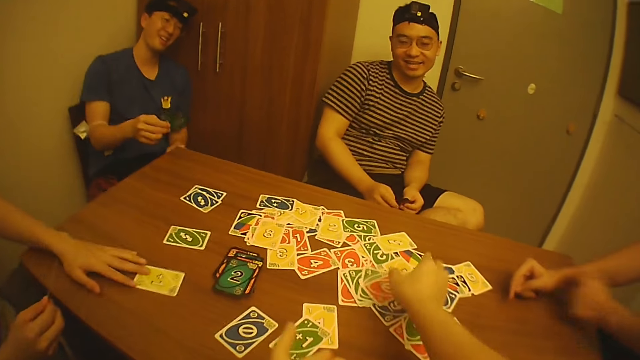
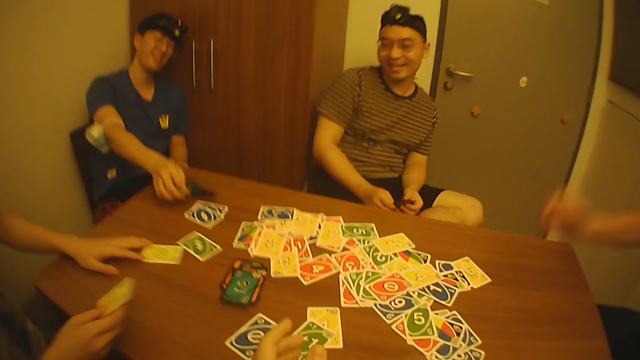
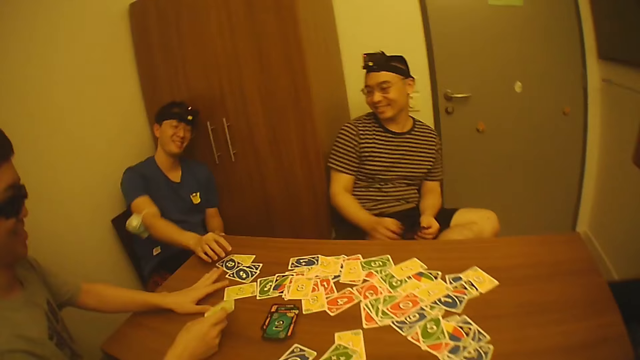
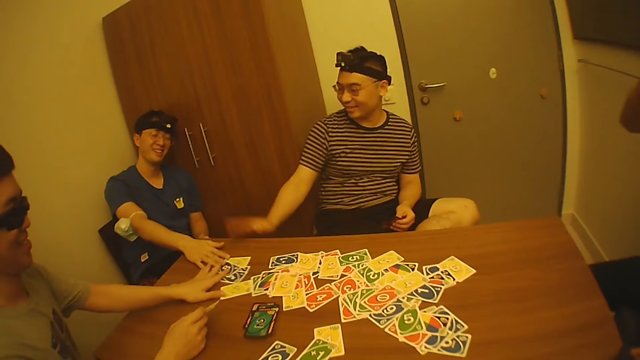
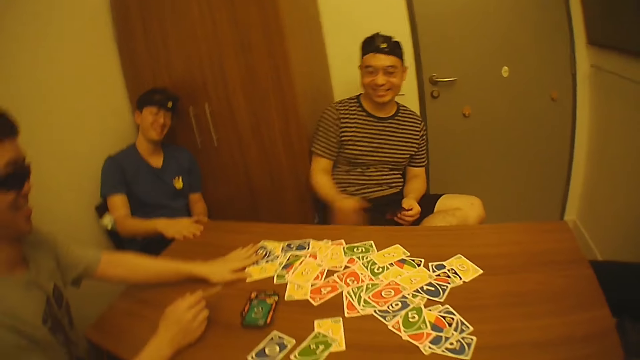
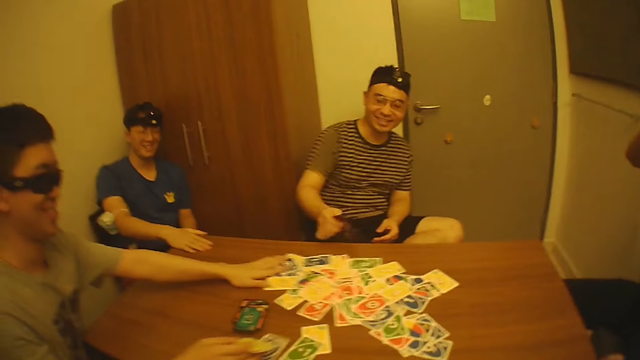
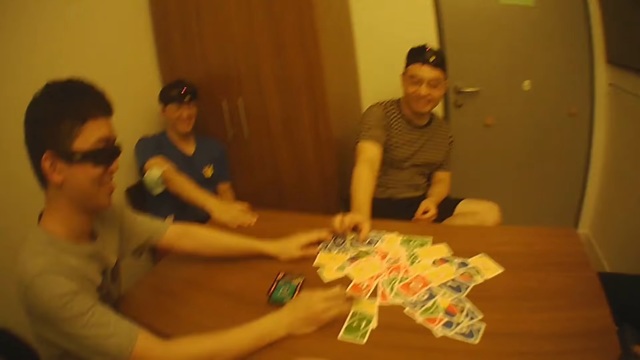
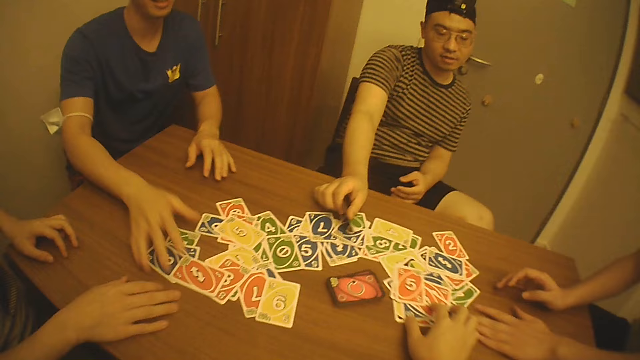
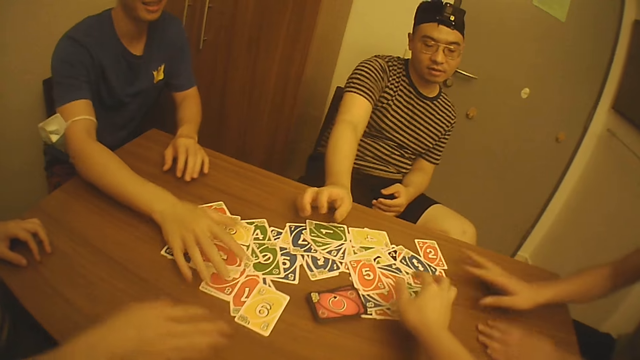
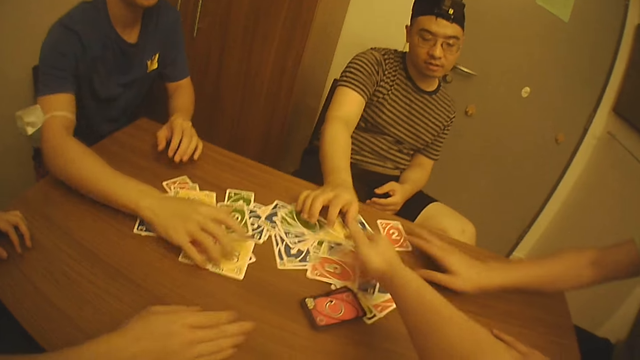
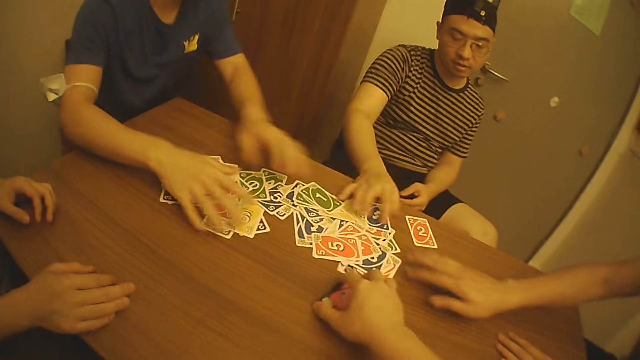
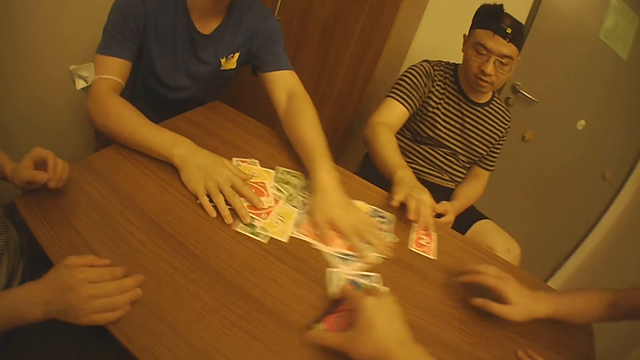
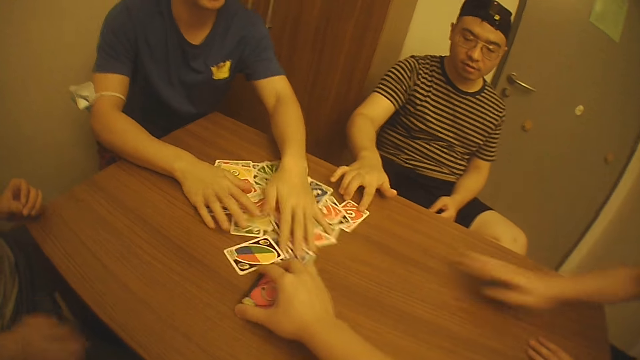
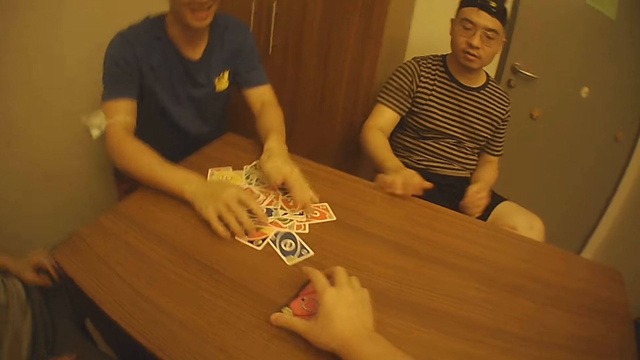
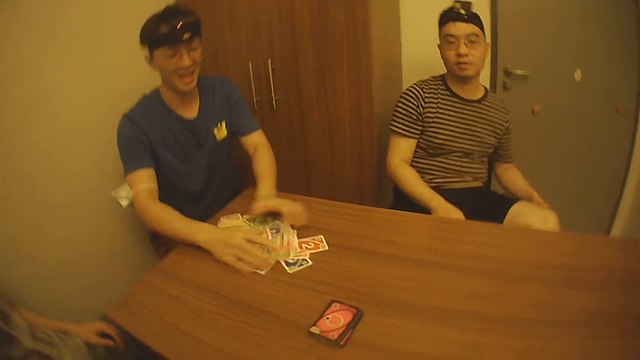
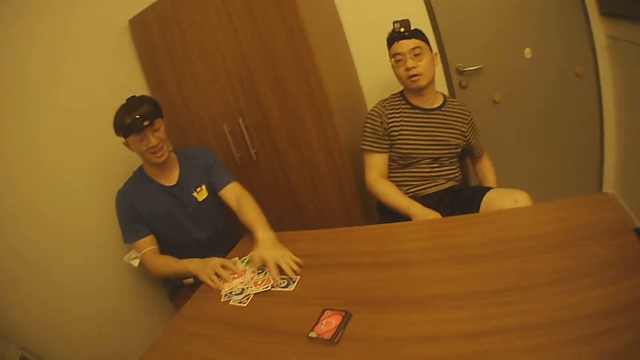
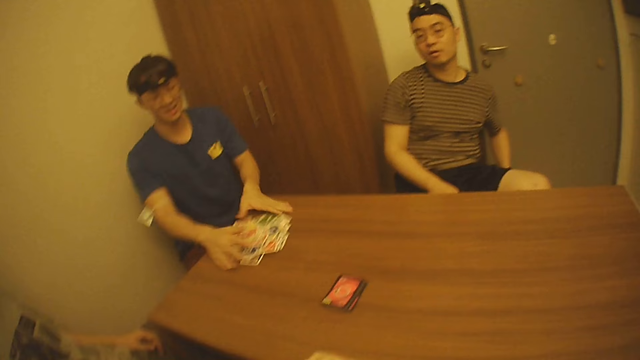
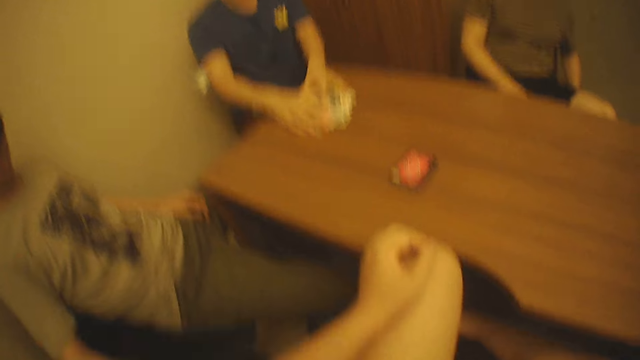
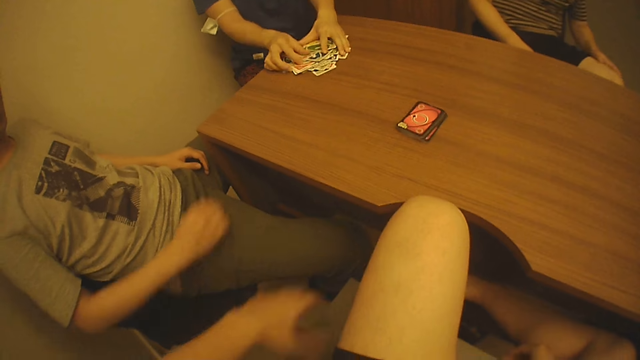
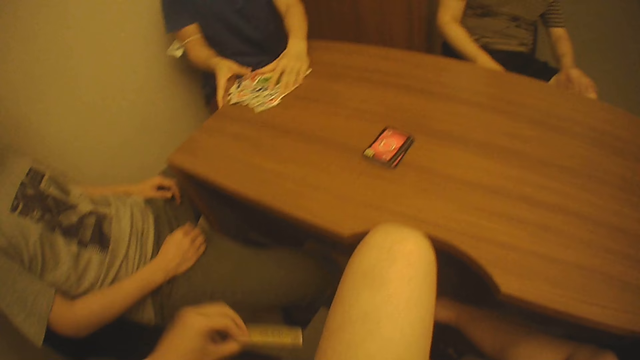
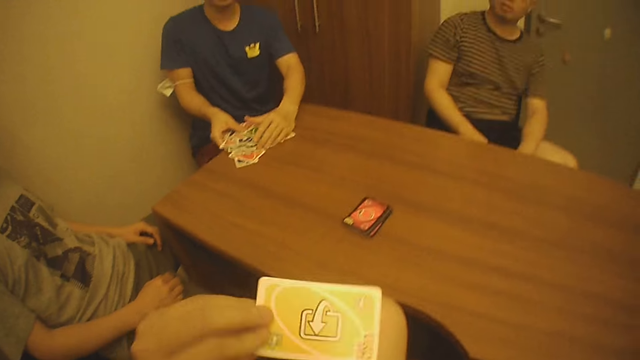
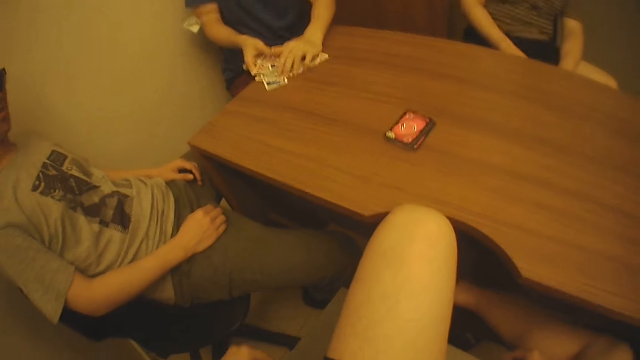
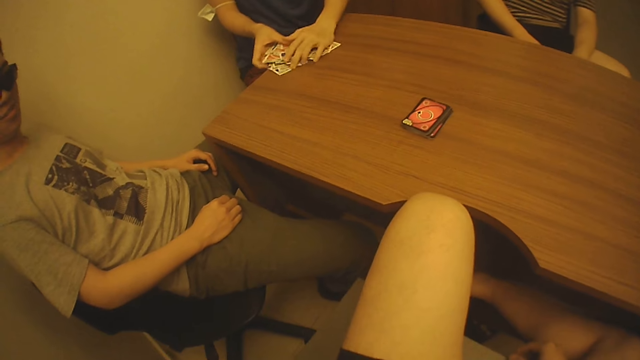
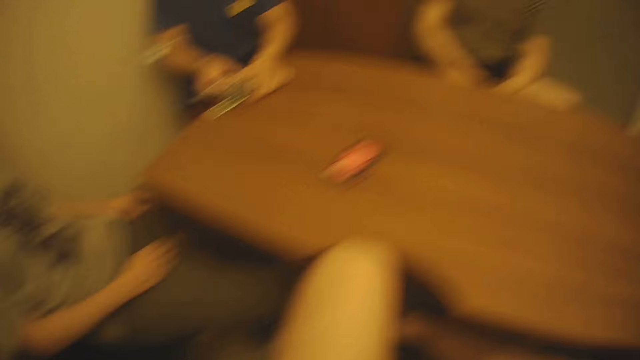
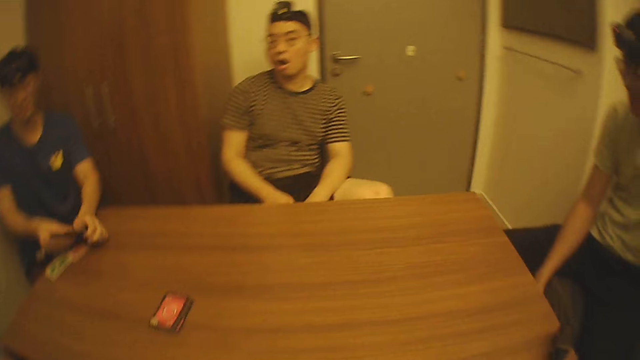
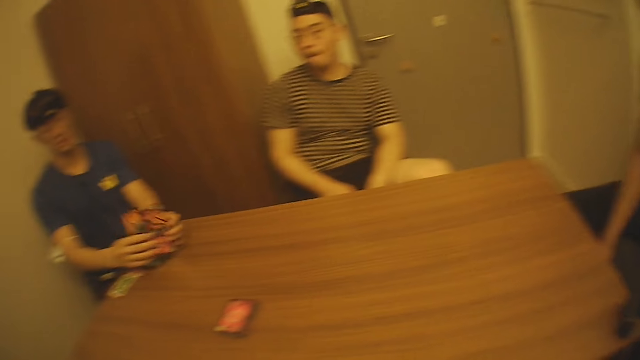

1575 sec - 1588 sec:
The camera wearer picks four playing cards with the right hand. He puts the four playing cards on a table with the right hand. A man drops cards on the table with his right hand. Another man gathers cards on the table with his hands. A third man places cards on the table with his right hand. A fourth man gathers the cards on the table with his hands. The first man gathers the cards on the table with his hands. The third man drops the cards on the table with his right hand. The camera wearer gathers the cards on the table with his right hand. The second man gathers the cards on the table with his right hand. The camera wearer pulls playing cards on the table with the right hand. The third man gathers the cards on the table with his right hand. The camera wearer moves the bundle of cards on the table with his right hand. He holds playing cards on the table with the right hand. He holds a card in his left hand. He lifts a playing card with the left hand. The first man arranges the cards on the table with his hands.

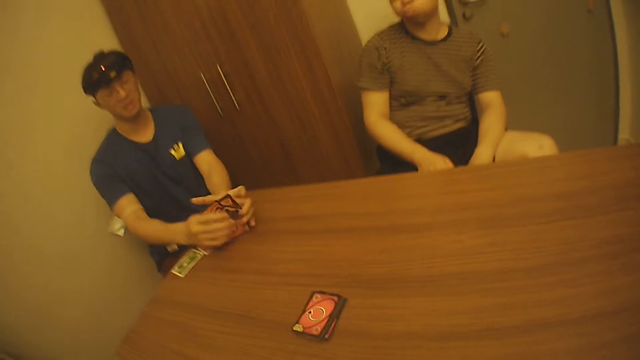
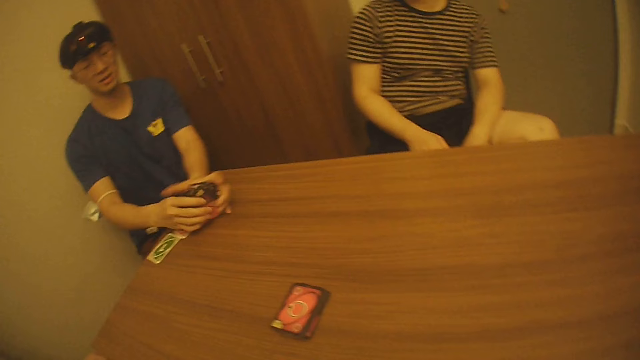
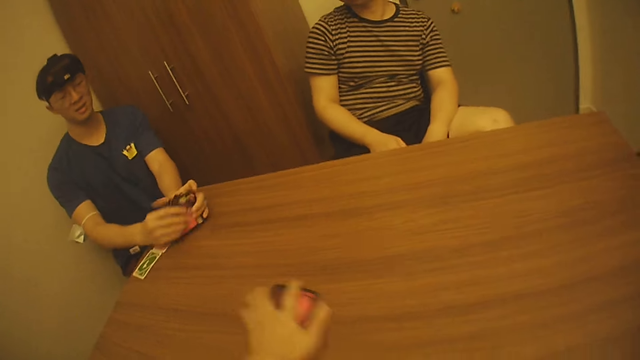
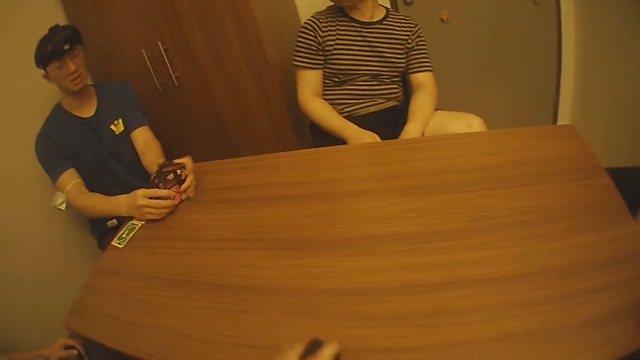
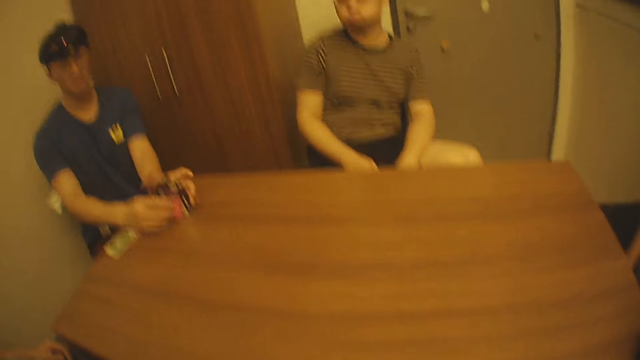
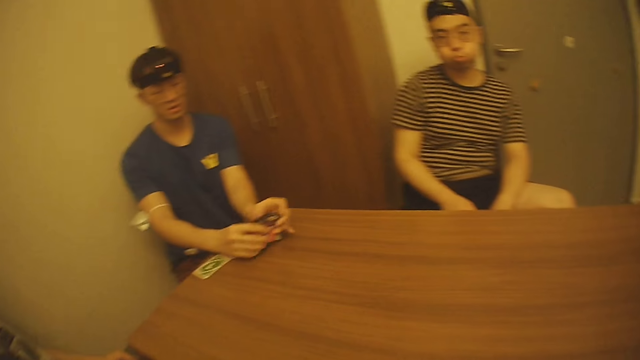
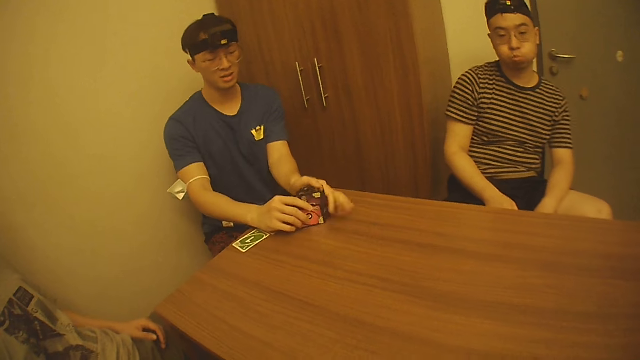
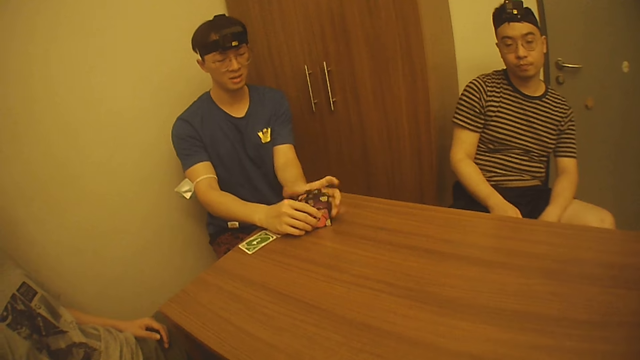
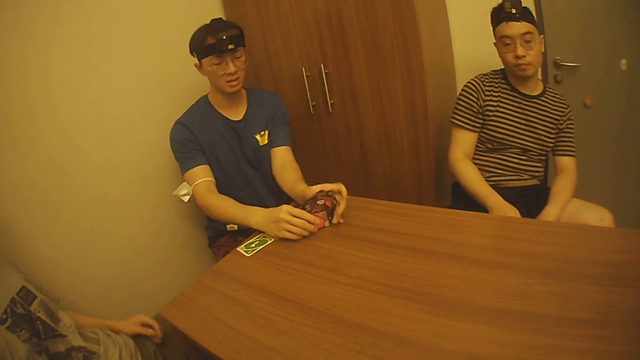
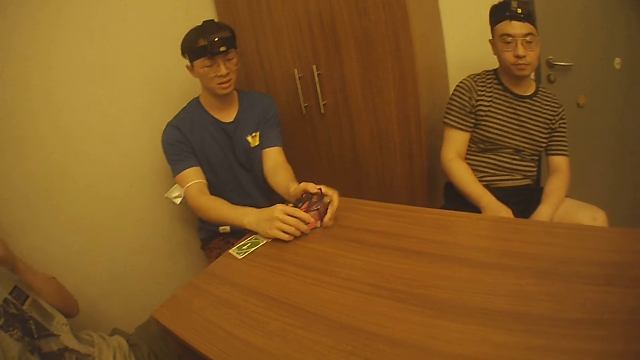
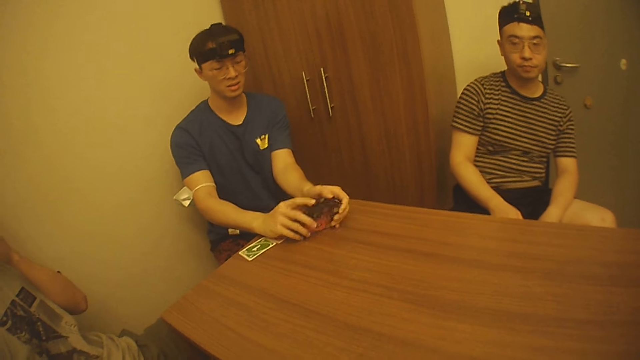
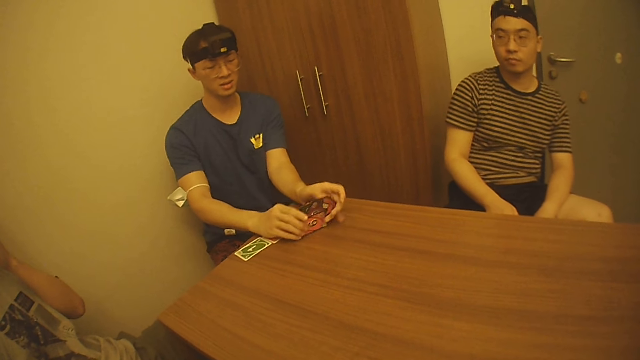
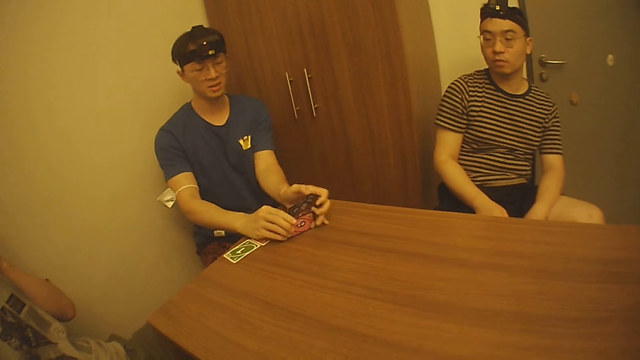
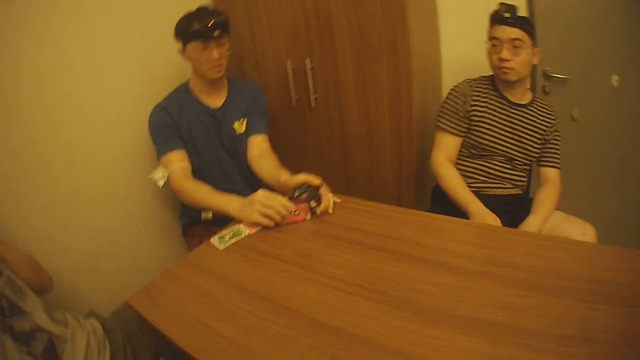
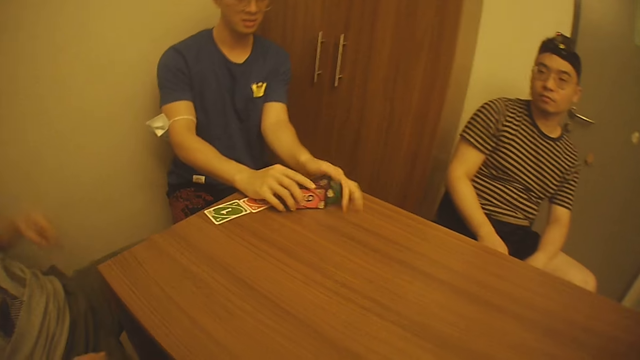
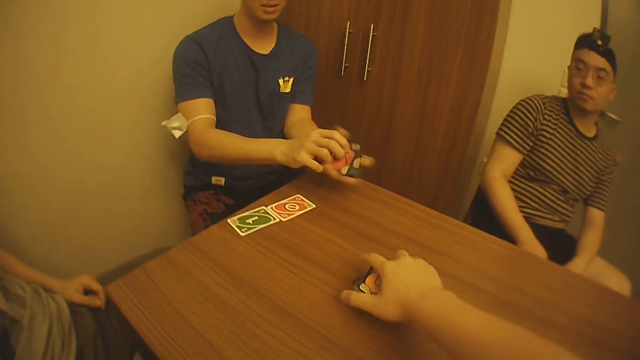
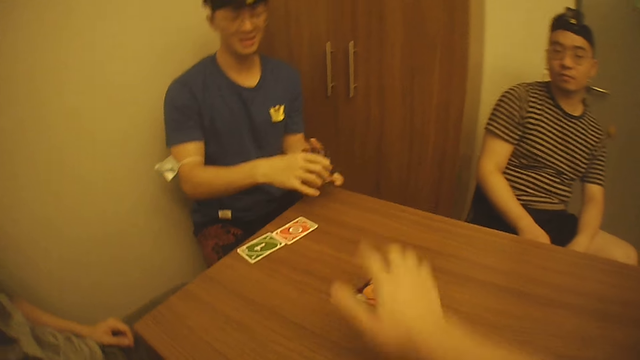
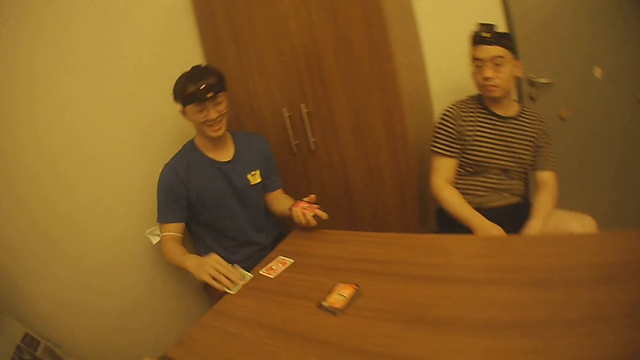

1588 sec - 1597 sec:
The camera wearer moves the bundle of cards on the table with his left hand. He holds playing cards on the table with the left hand. He drops the bundle of cards on the table with his right hand. A man gathers two cards on the table with his right hand.
